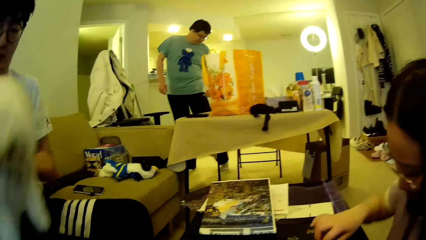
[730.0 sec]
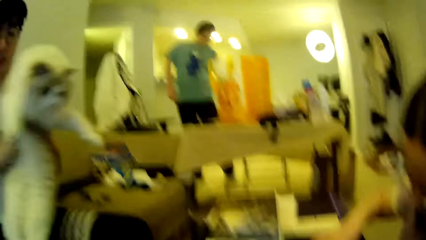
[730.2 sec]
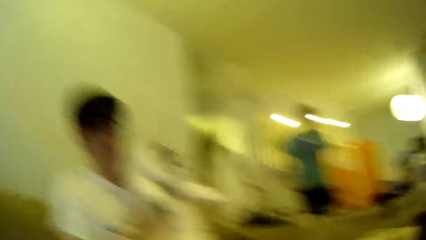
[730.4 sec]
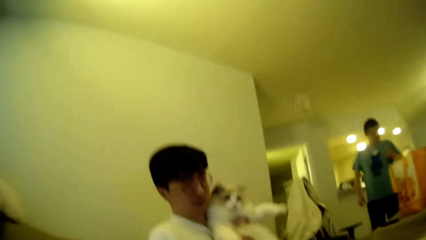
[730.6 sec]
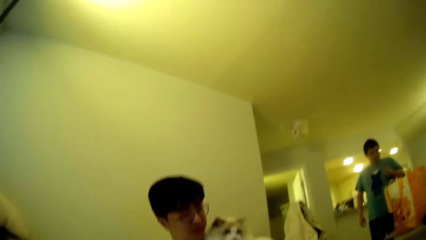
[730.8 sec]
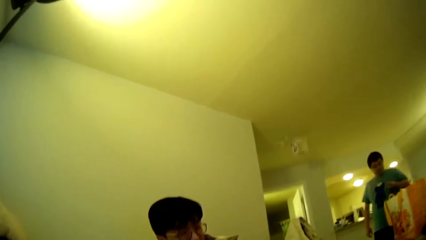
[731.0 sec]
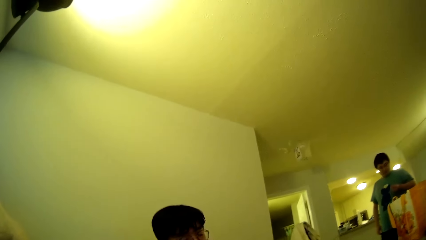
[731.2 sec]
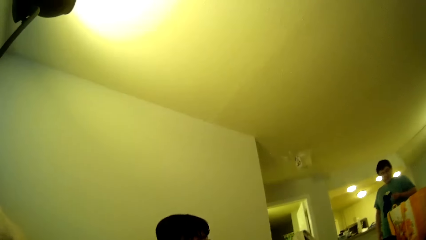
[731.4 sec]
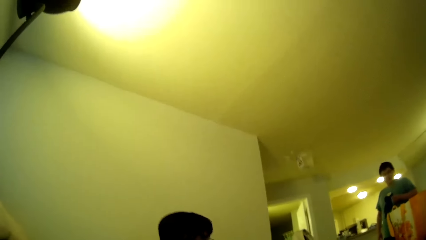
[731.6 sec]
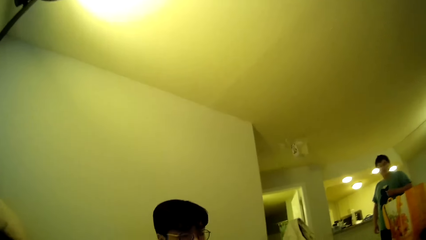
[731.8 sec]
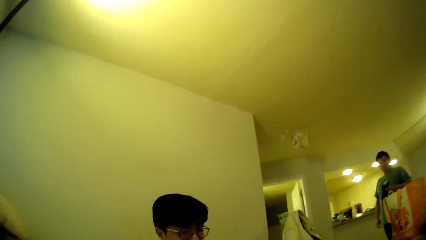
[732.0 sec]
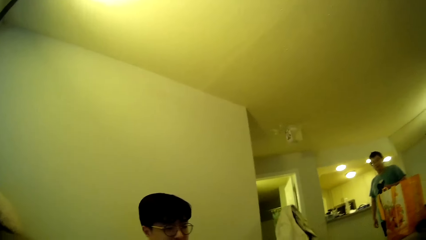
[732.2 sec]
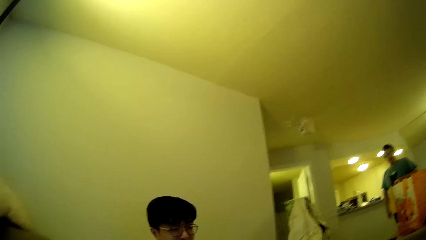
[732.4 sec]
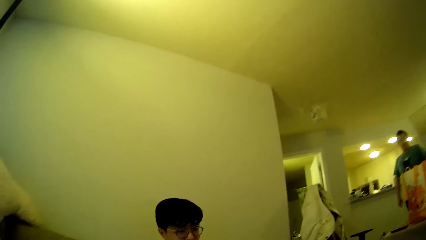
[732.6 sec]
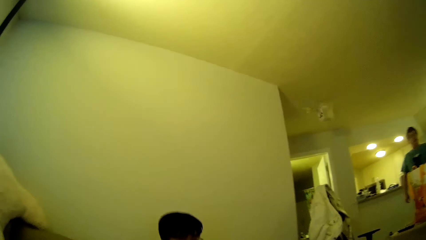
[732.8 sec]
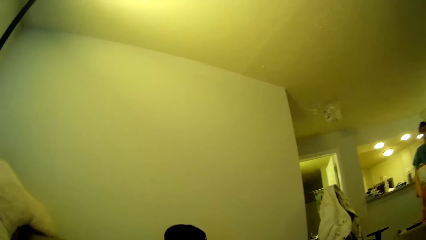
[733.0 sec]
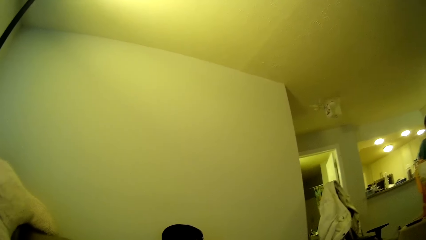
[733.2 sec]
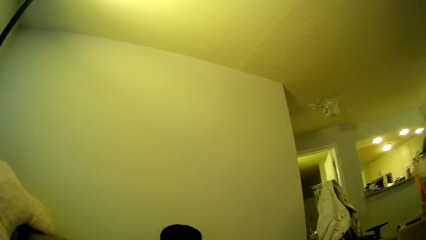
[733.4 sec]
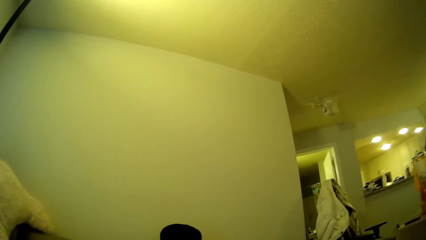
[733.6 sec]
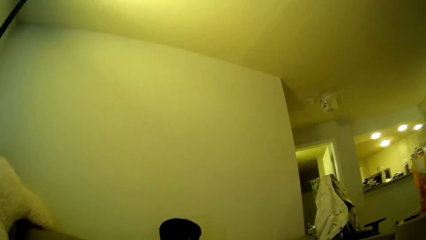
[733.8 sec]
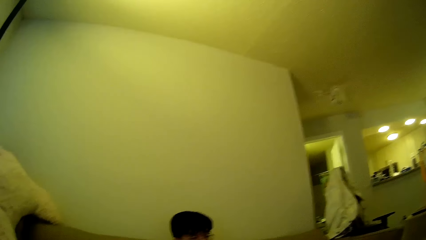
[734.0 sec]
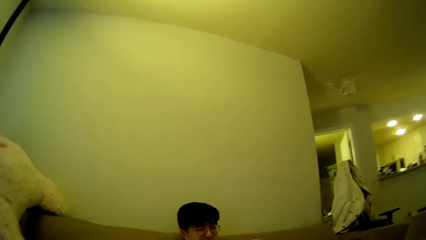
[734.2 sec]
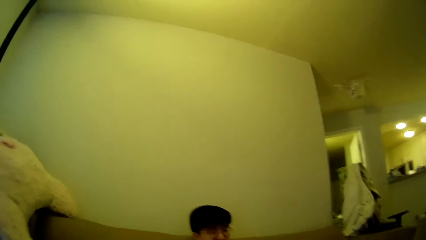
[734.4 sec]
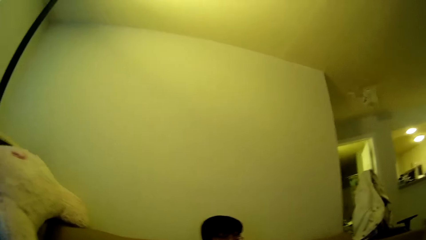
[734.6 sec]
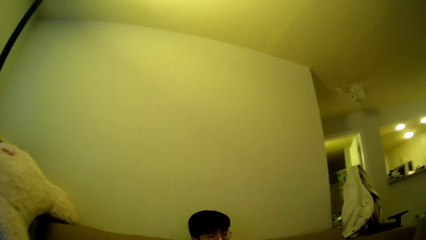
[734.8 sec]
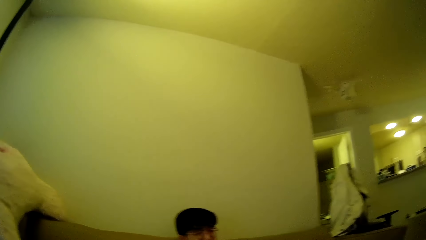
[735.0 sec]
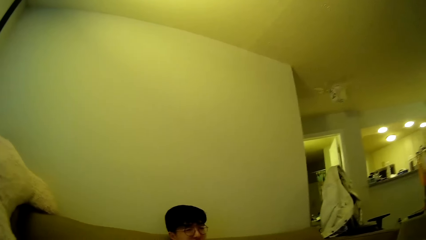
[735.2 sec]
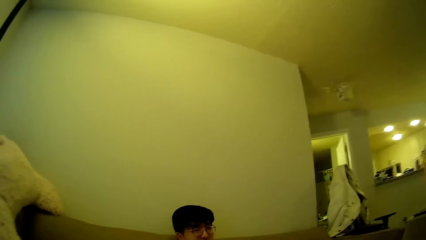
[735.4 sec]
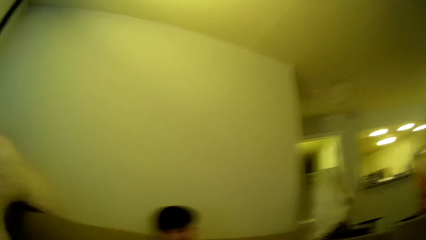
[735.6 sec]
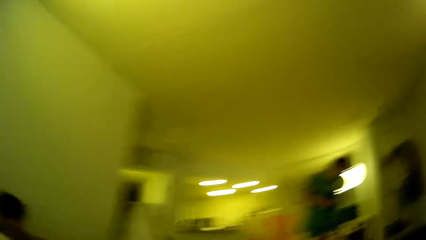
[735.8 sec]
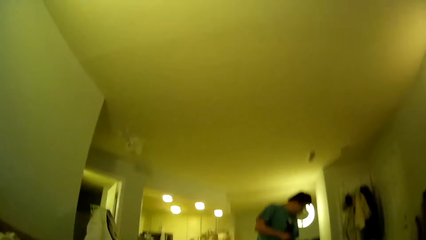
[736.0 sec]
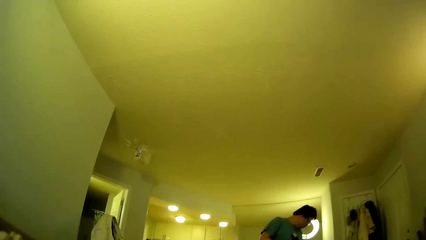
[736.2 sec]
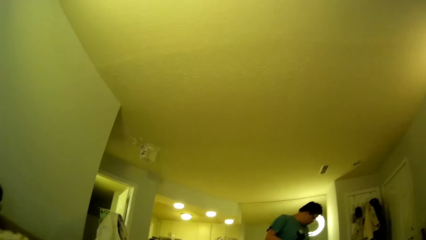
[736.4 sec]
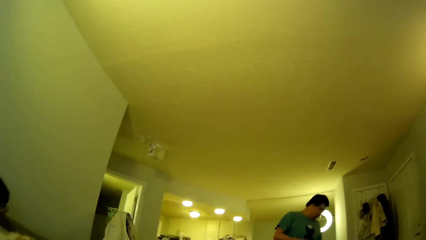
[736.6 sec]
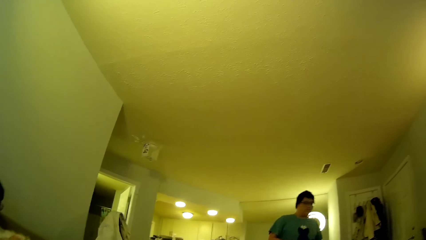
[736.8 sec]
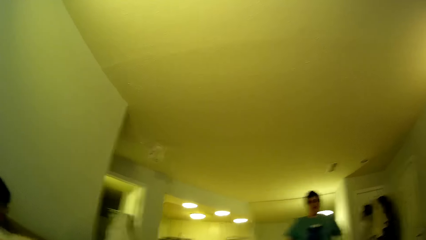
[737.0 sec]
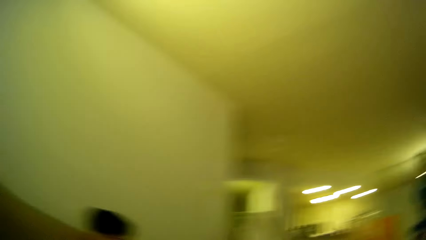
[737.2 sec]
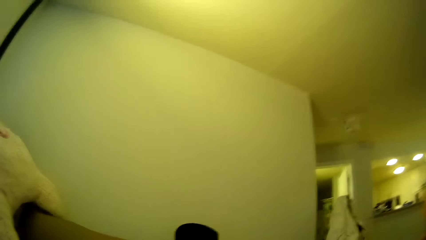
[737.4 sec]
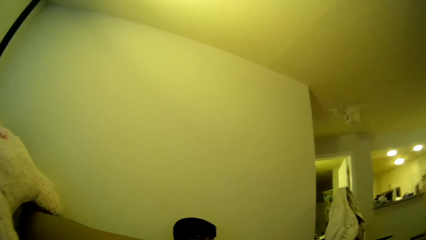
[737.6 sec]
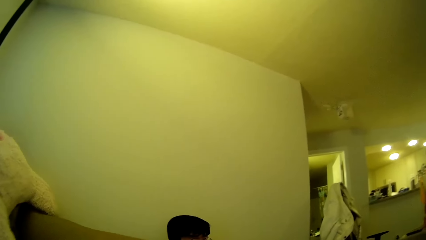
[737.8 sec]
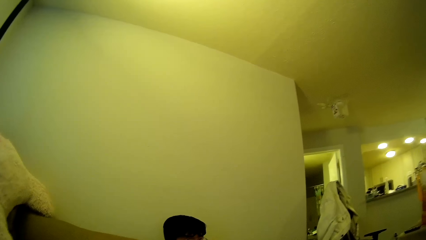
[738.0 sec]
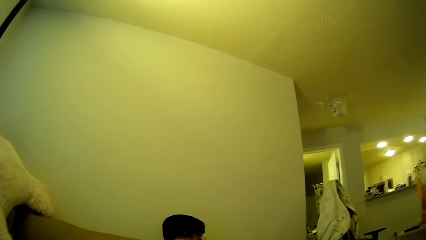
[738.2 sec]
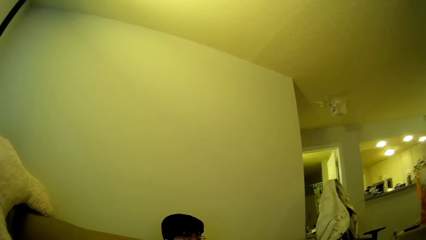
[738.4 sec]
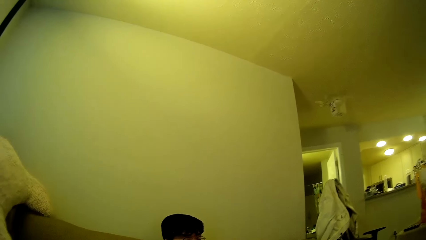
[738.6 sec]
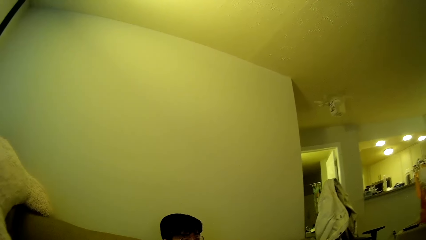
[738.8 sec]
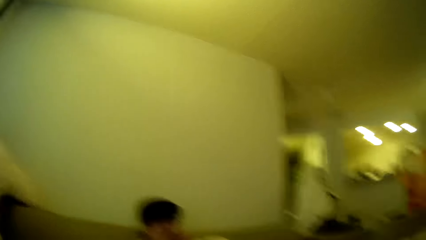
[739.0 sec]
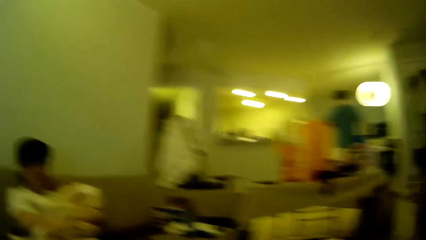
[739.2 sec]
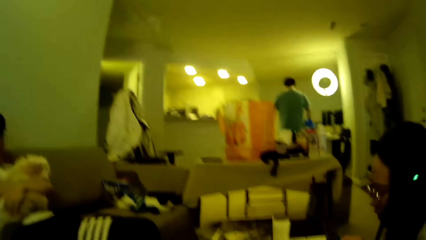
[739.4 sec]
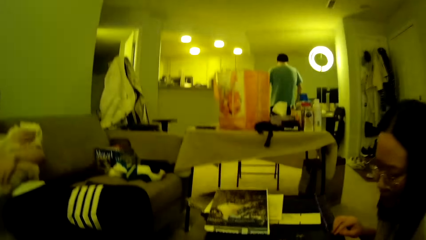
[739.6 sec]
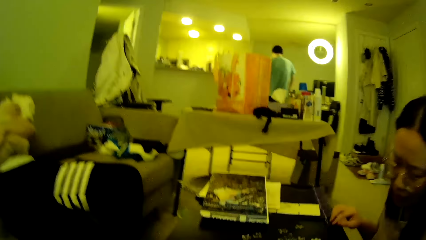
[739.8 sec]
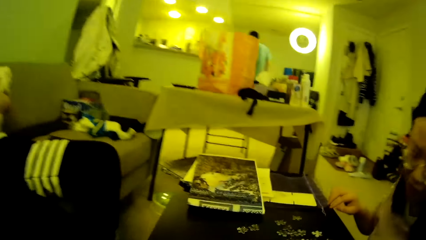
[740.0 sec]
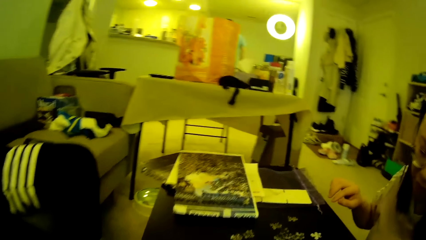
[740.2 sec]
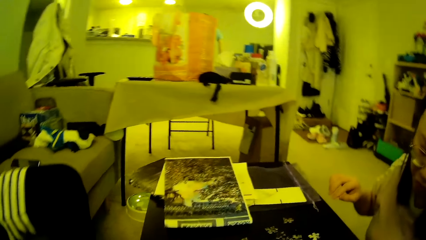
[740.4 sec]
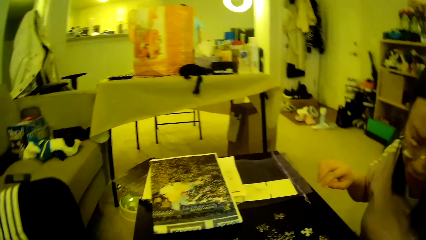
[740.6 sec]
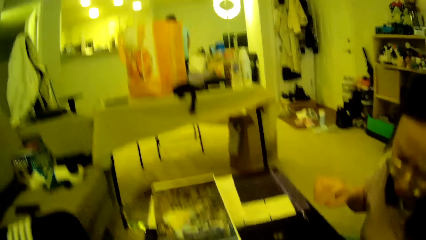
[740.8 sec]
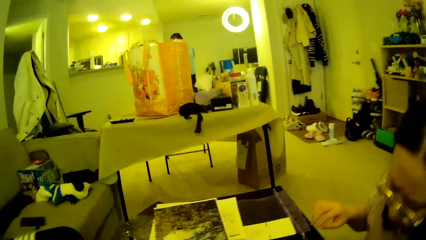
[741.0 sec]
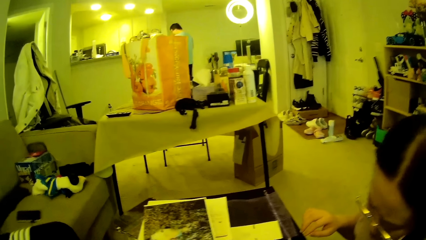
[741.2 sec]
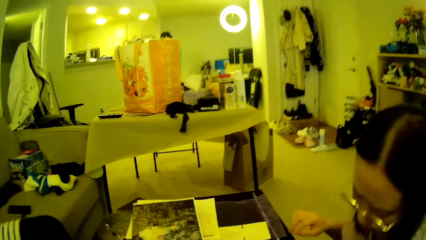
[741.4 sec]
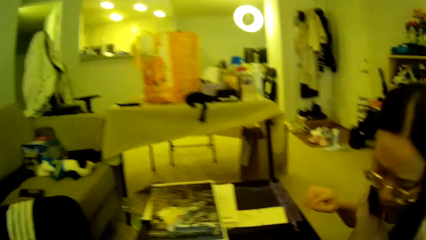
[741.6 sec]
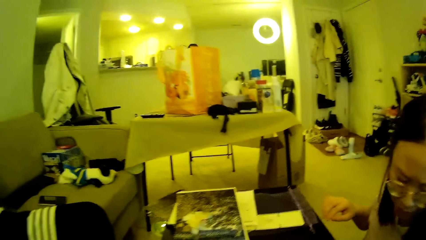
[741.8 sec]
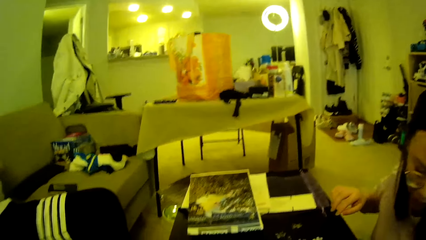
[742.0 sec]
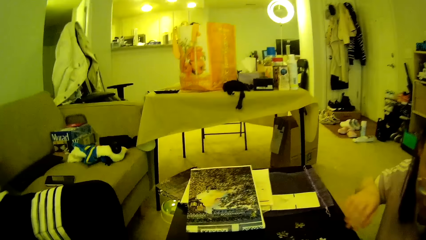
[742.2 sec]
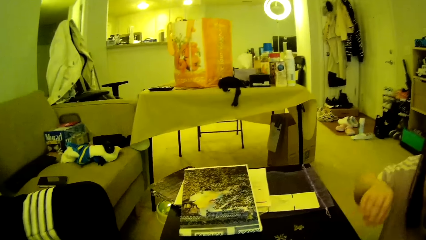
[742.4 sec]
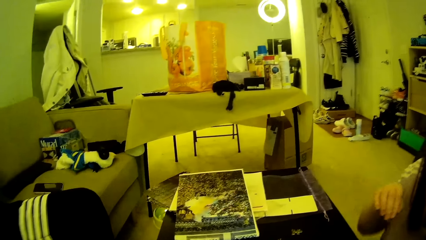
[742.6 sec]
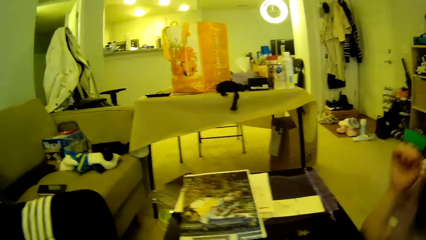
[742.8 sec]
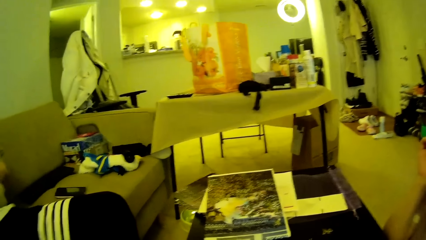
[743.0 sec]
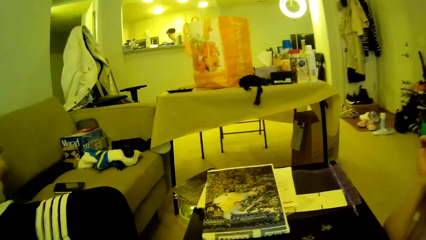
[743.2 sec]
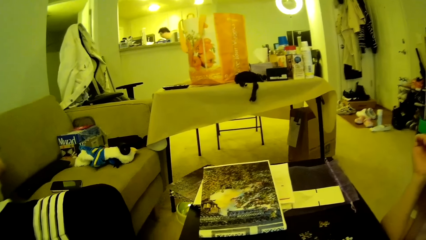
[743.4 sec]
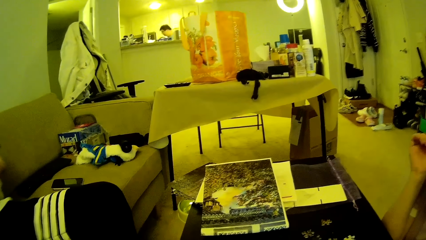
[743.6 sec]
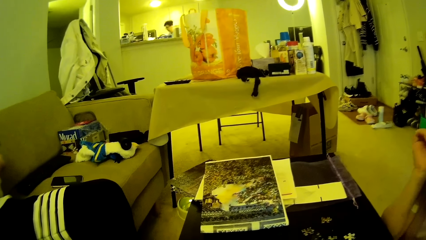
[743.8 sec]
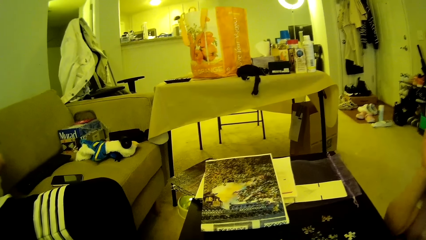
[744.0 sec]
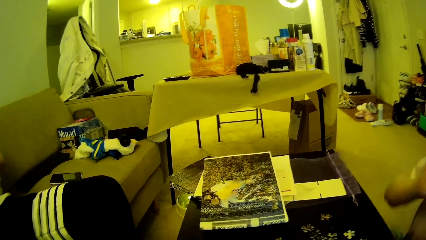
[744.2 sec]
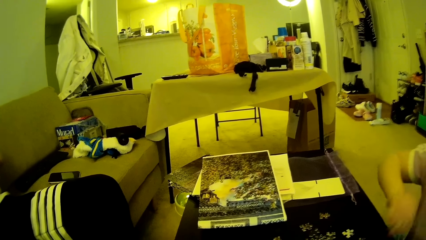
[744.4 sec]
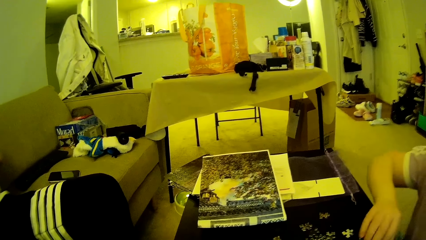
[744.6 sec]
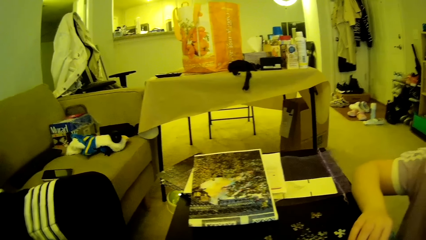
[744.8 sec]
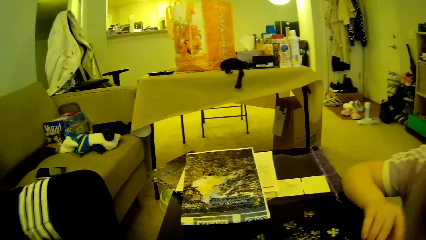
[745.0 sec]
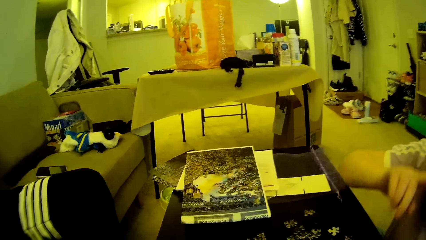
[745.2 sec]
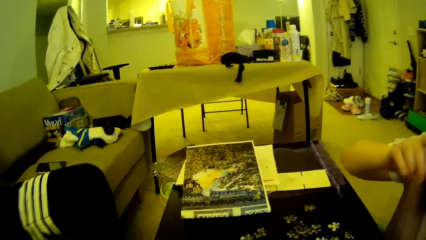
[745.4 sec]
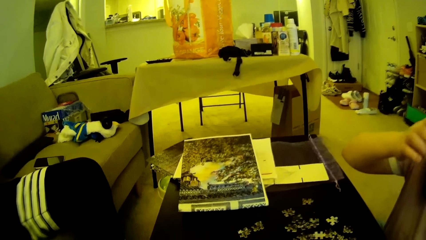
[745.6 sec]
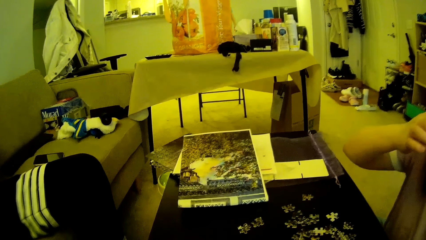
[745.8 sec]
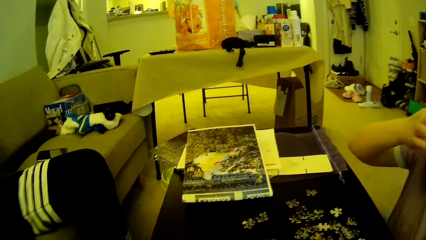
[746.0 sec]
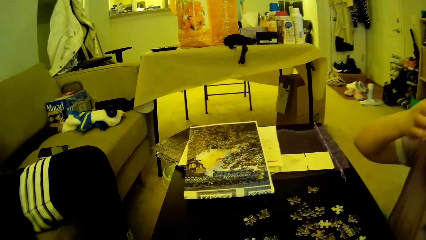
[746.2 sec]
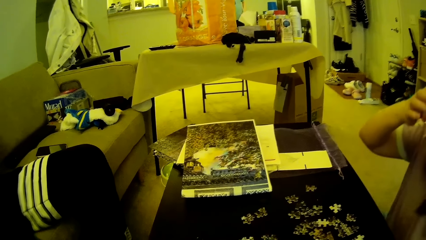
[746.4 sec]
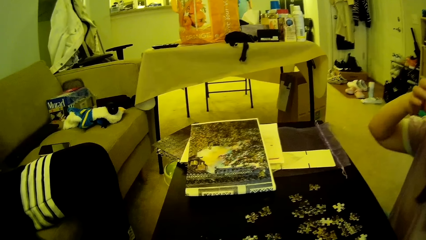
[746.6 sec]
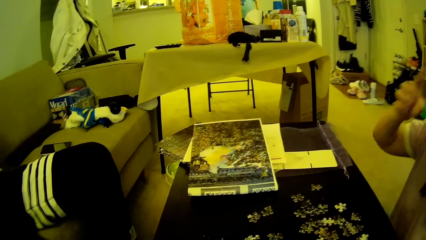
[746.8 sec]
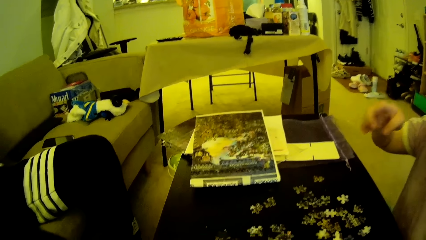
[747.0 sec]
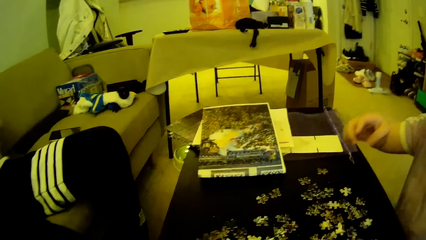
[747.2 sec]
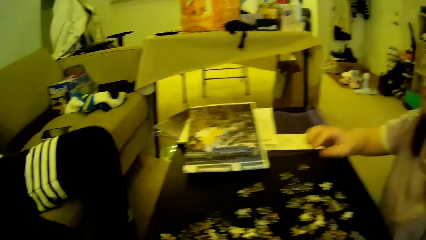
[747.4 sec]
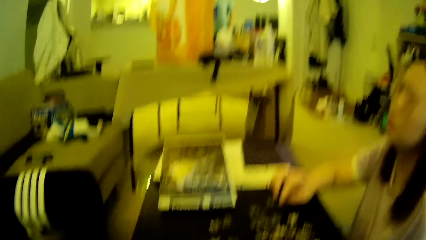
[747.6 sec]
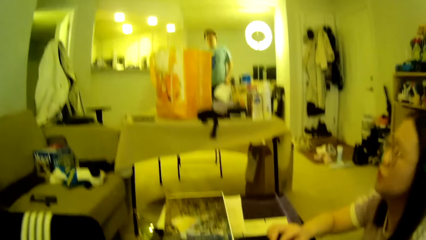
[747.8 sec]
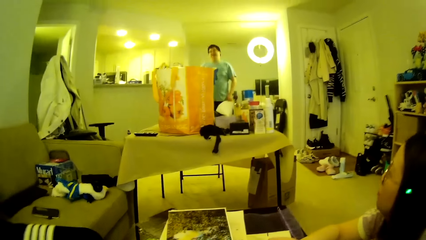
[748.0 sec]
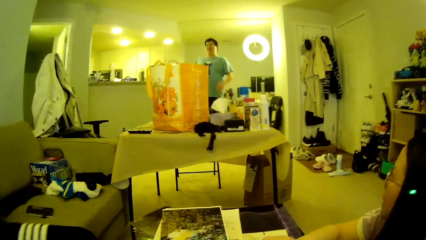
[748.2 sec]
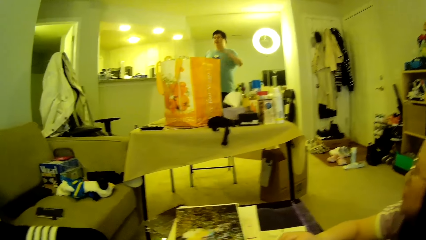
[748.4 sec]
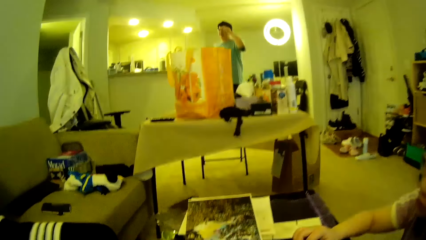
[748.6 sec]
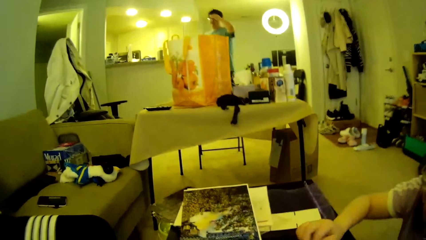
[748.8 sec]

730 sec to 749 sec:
A man looks around. The camera wearer looks around. The man steps forward. The camera wearer looks around. A lady adjusts the right hand, adjusts puzzle pieces on the table, touches the face and lifts a hand. The camera wearer looks around.
